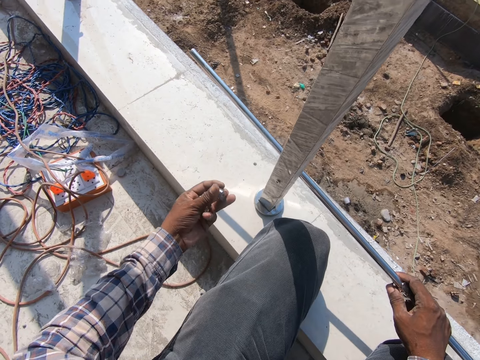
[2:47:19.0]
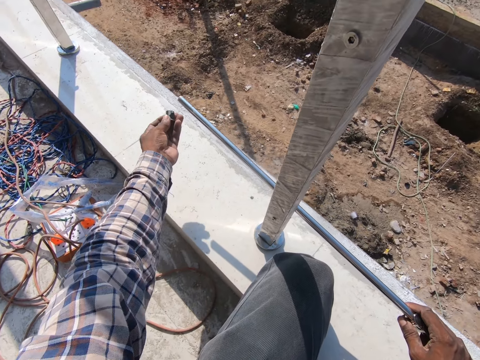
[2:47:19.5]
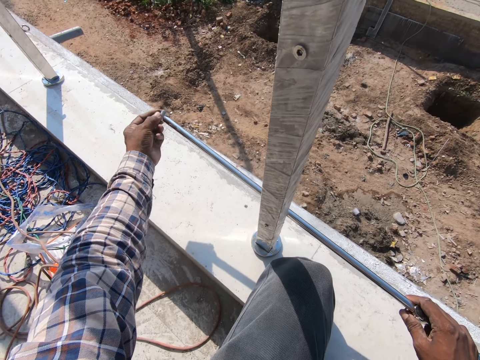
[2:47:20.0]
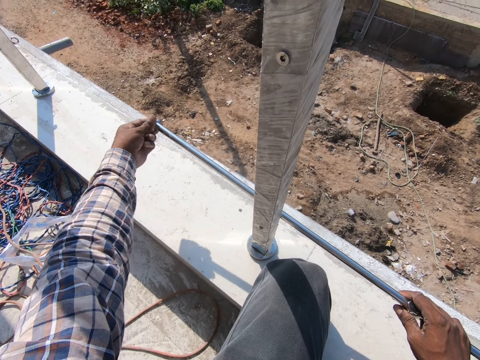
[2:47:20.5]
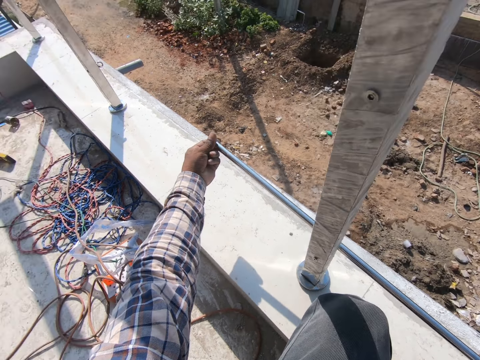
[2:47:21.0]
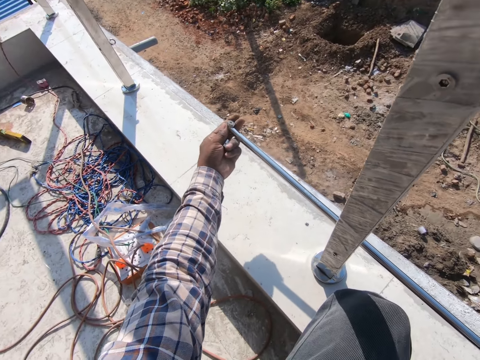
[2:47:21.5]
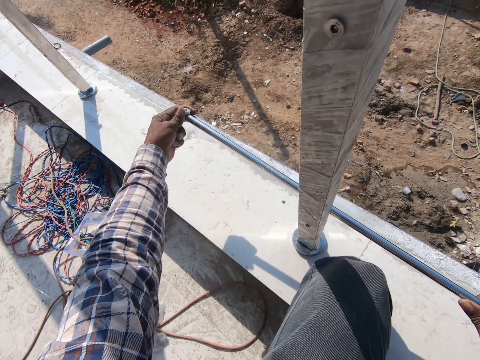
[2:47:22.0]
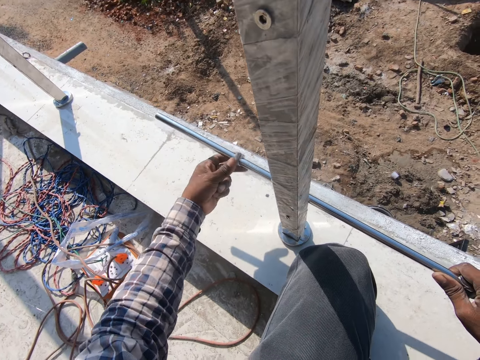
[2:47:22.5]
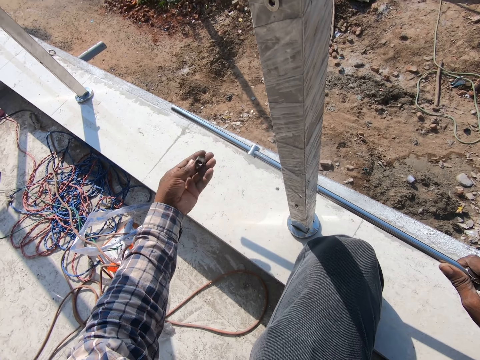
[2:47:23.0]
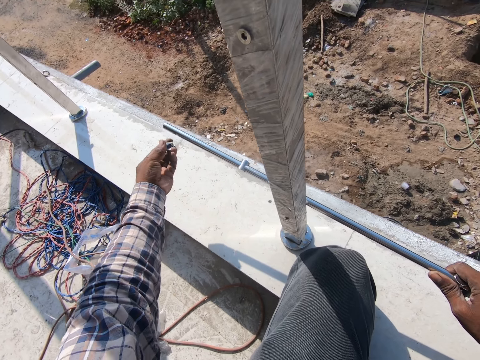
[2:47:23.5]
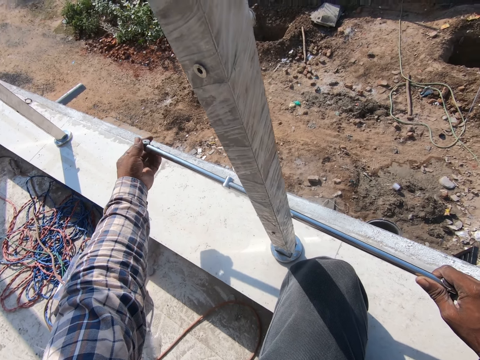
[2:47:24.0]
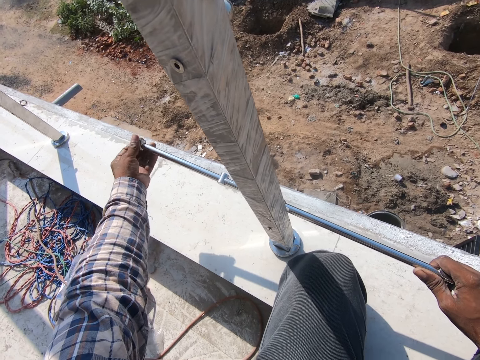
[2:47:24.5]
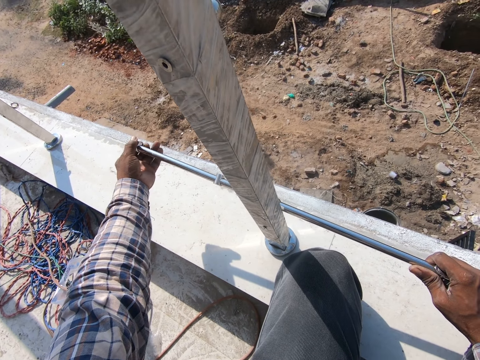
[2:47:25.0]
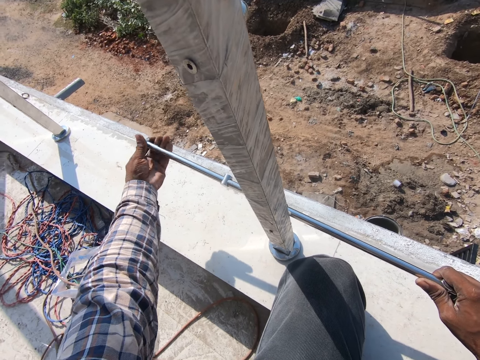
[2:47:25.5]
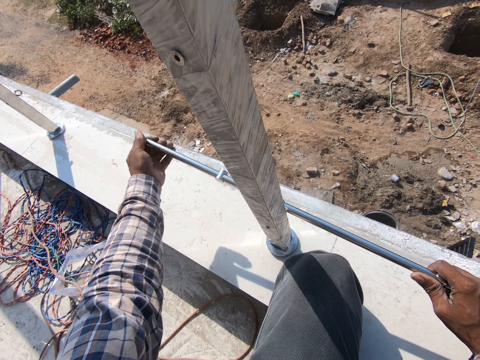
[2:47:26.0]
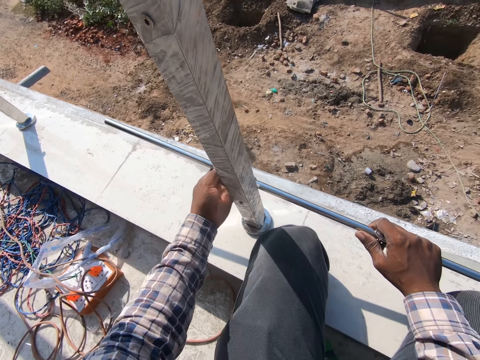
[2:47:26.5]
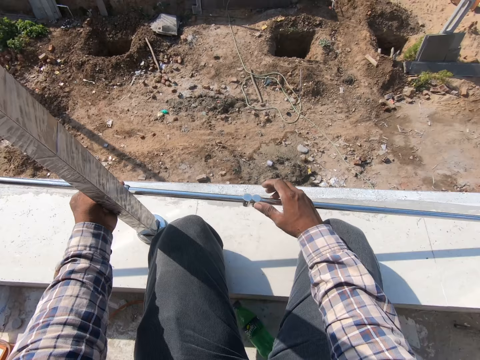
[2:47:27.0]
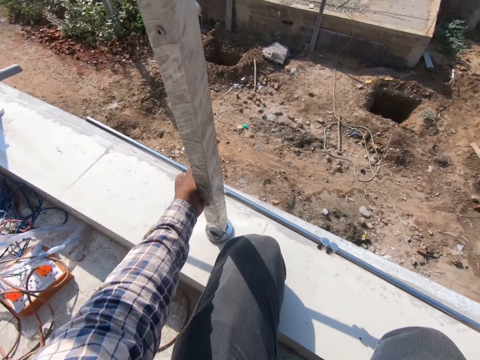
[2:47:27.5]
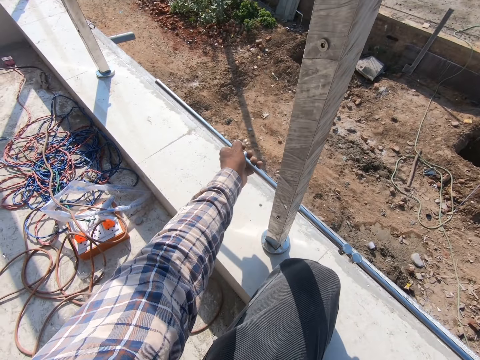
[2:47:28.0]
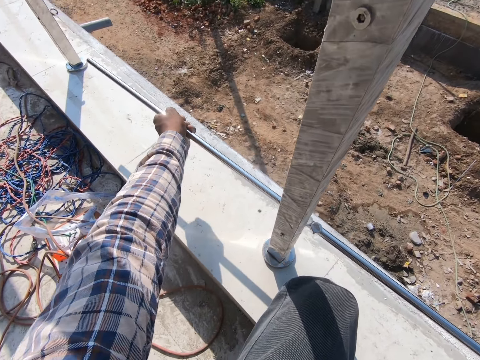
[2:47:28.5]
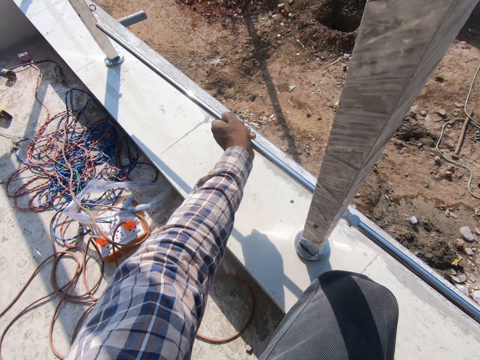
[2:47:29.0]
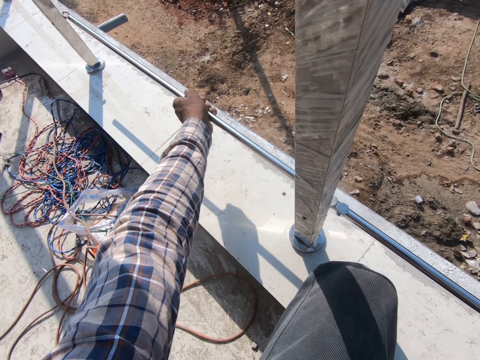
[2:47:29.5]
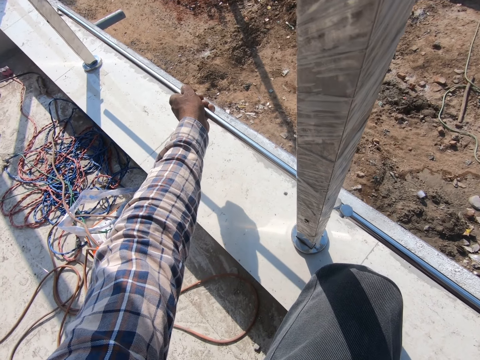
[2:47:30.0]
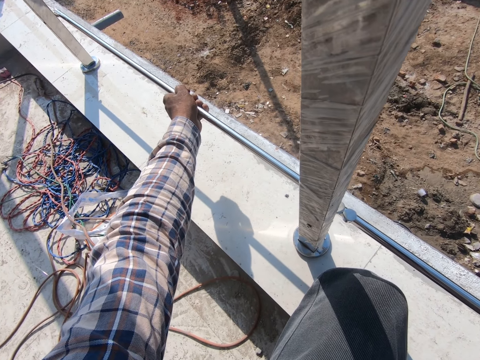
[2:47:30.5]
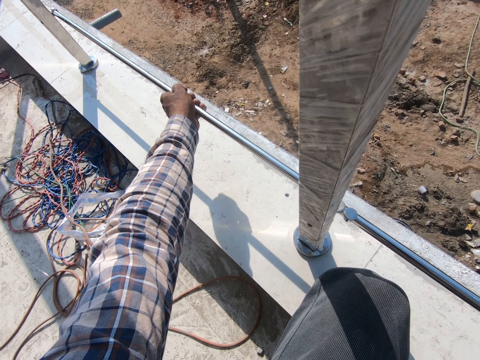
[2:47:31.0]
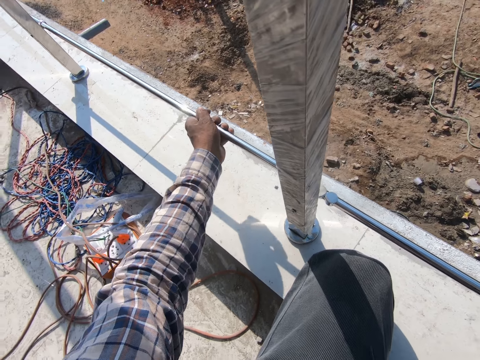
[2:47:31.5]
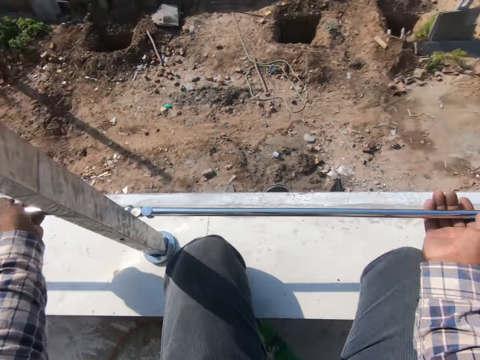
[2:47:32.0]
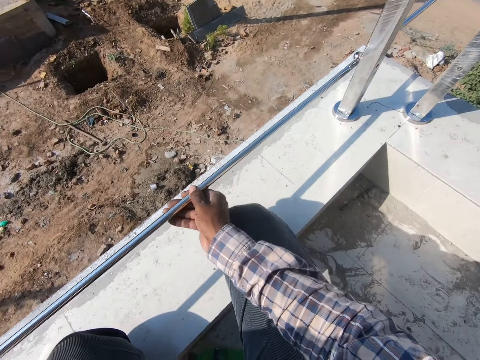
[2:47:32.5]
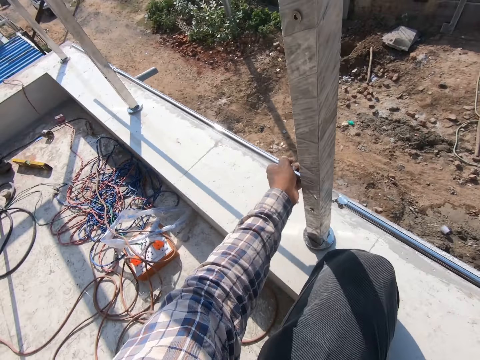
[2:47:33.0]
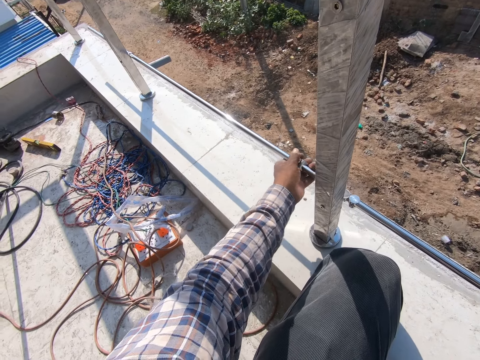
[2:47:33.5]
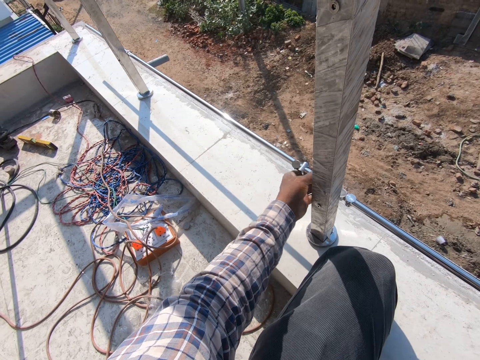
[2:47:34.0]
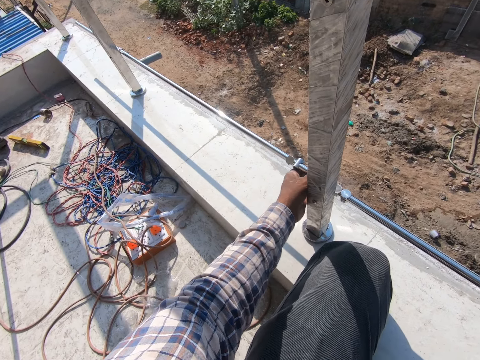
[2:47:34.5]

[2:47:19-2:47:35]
The camera wearer fixes the metal connectors on the metal rod. They adjust the metal rod on the pillars. They put a metal in a big metal.

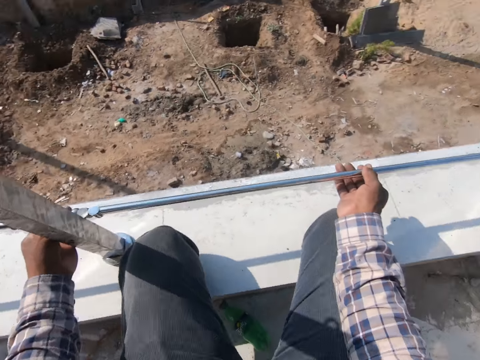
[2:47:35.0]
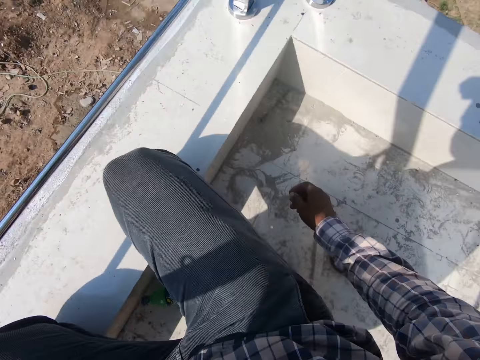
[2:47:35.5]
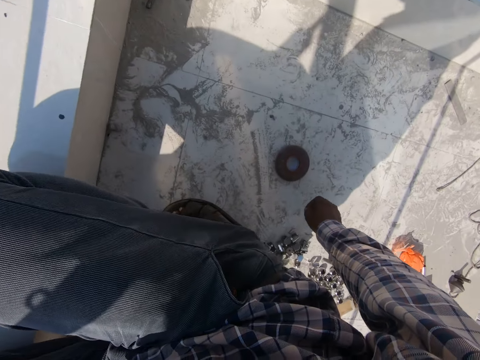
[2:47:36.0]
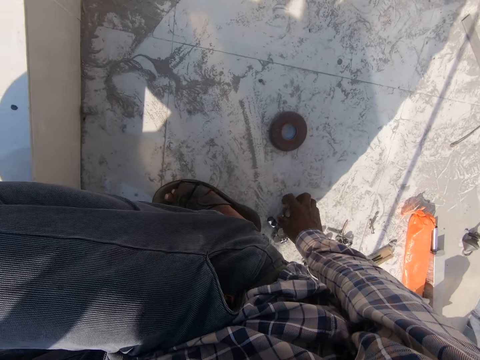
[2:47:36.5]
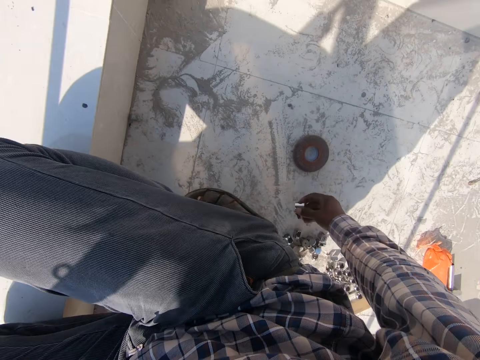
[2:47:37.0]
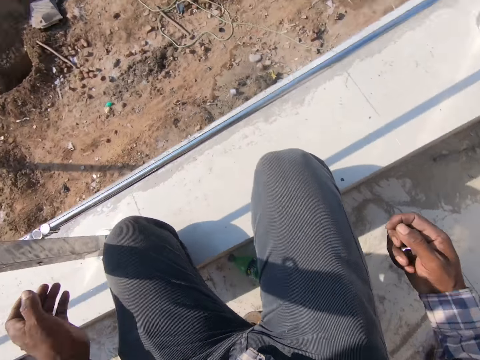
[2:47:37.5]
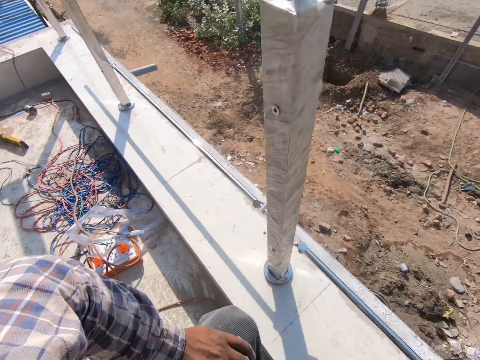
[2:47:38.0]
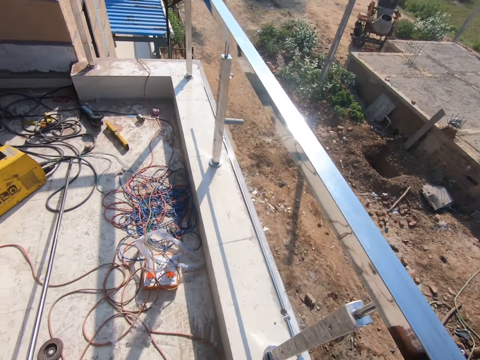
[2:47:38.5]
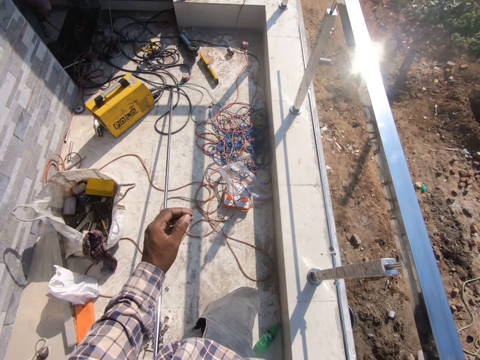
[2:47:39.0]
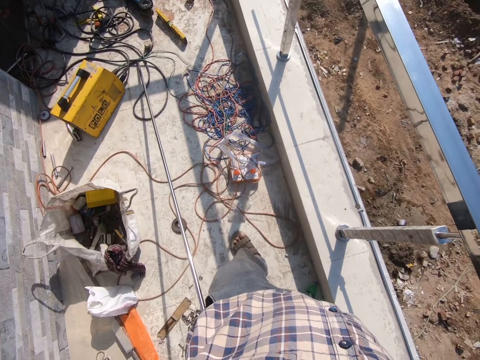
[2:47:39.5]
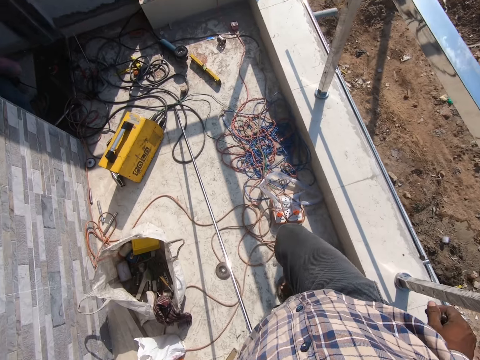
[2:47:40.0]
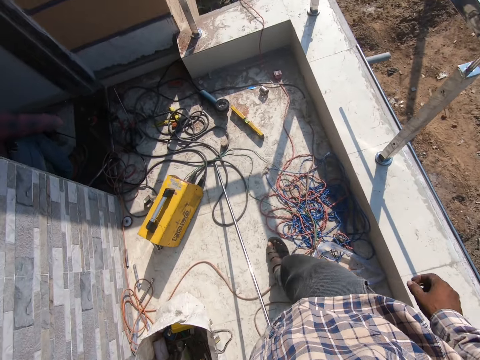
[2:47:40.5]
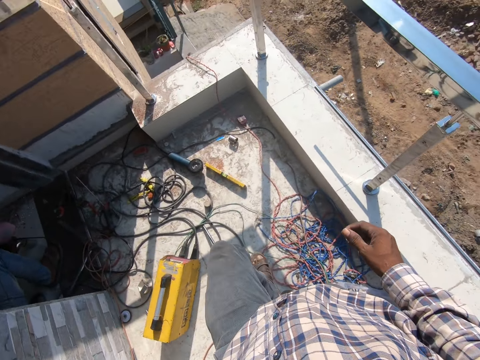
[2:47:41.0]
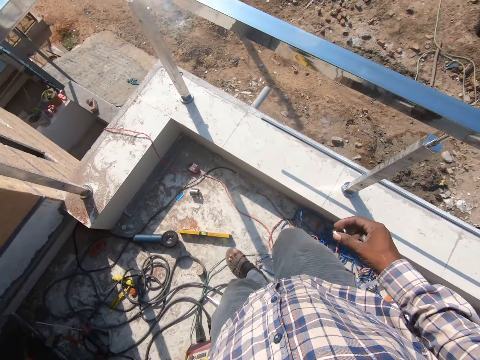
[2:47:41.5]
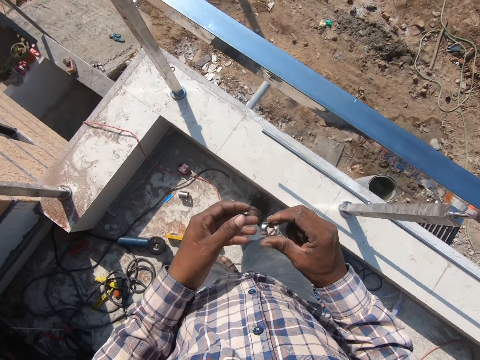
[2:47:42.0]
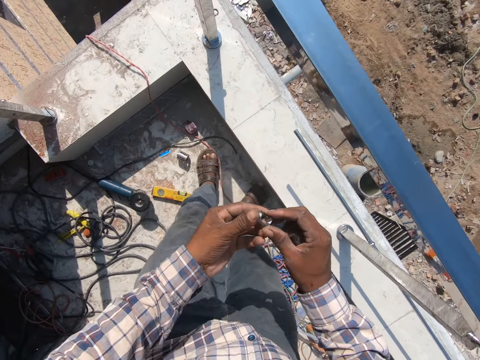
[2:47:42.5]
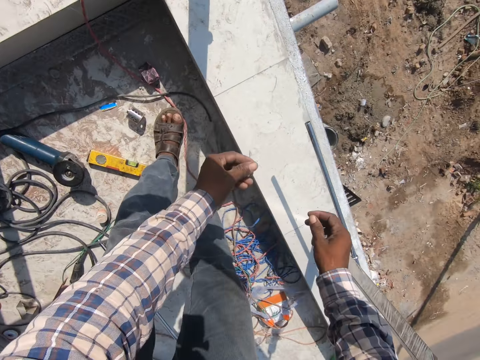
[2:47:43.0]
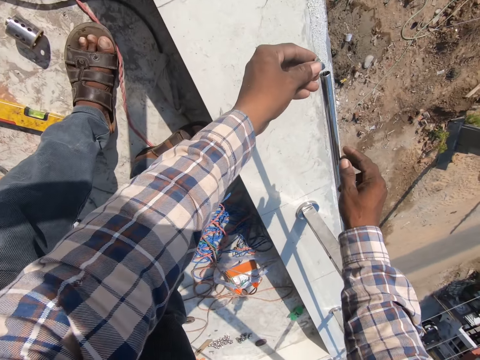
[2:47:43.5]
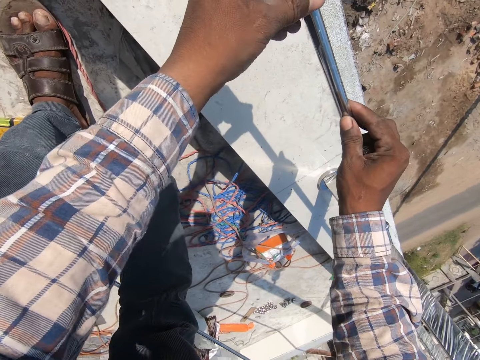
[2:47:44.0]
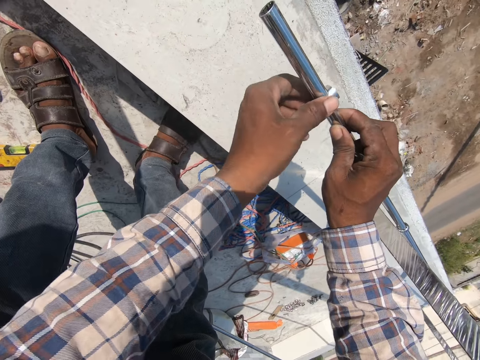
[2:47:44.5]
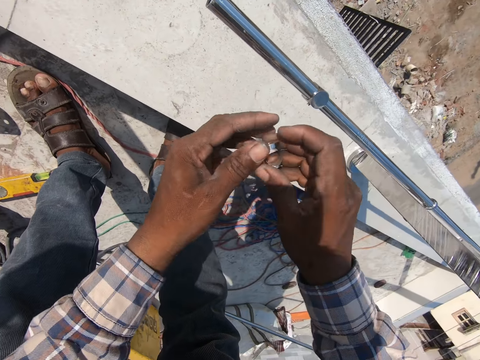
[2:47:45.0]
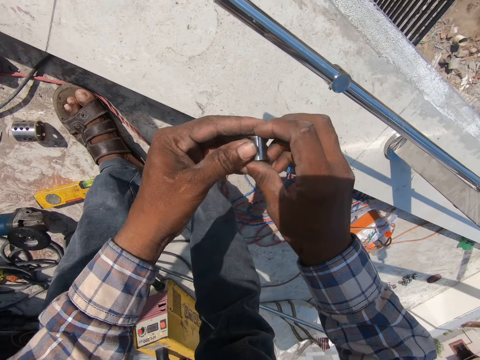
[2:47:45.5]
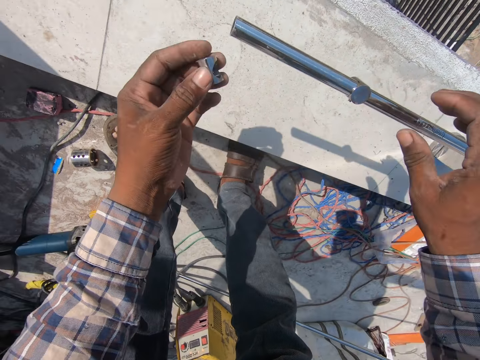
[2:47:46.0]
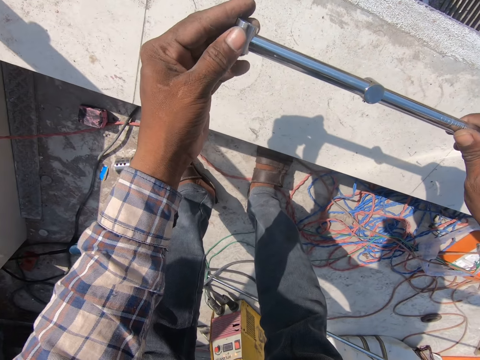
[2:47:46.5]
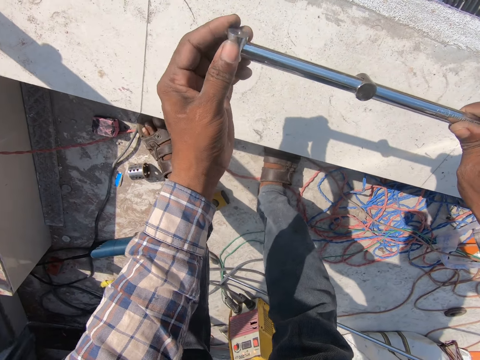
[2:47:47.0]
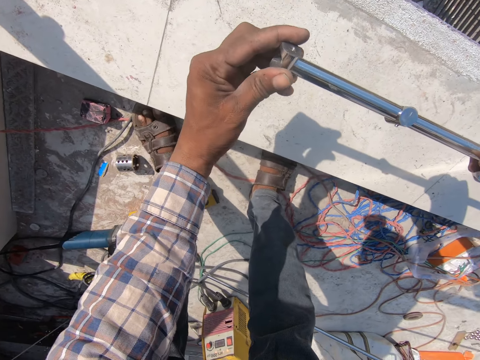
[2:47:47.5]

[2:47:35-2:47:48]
The camera wearer picks the metal connectors. They adjust the camera. They stand and walk in the compound. They fix the metal connectors on the metal rod.
